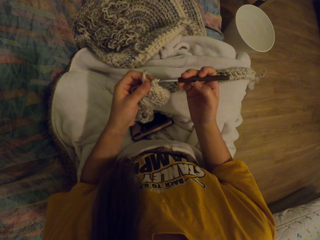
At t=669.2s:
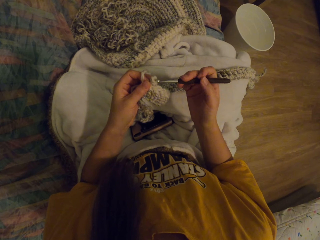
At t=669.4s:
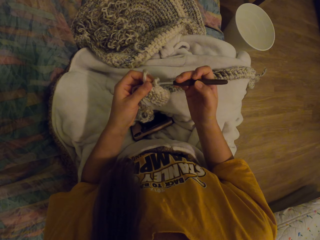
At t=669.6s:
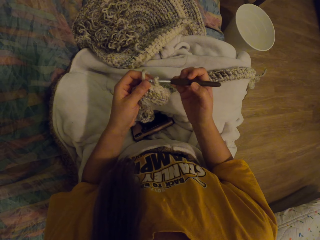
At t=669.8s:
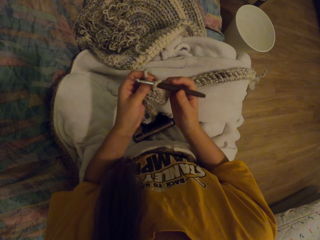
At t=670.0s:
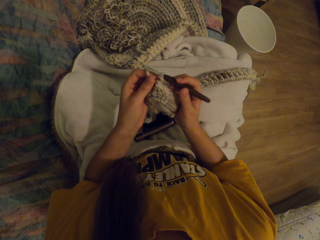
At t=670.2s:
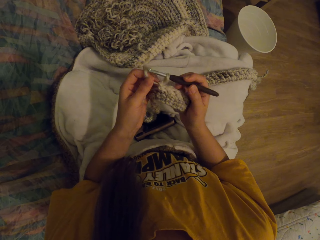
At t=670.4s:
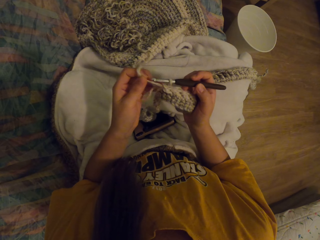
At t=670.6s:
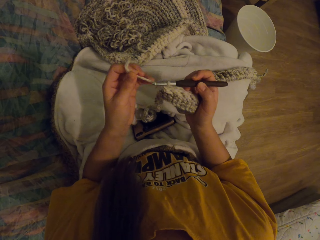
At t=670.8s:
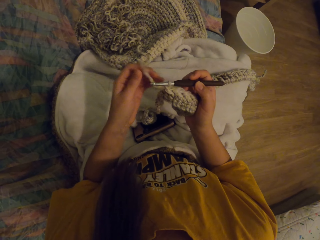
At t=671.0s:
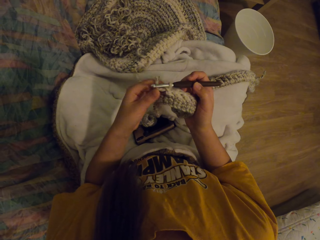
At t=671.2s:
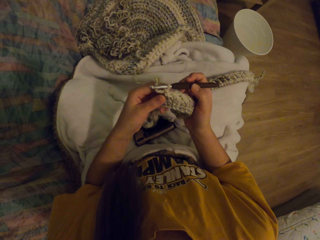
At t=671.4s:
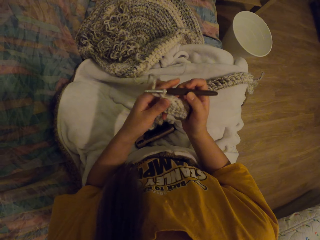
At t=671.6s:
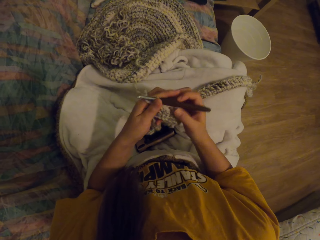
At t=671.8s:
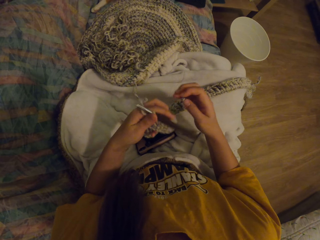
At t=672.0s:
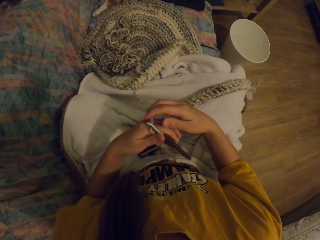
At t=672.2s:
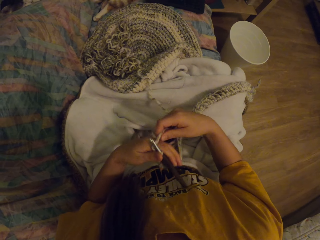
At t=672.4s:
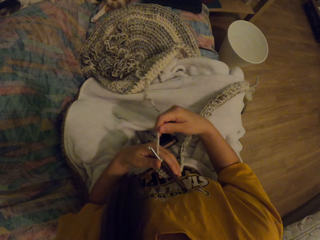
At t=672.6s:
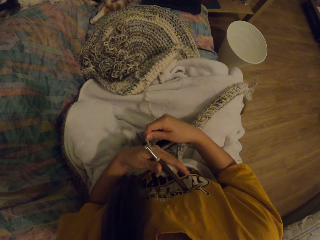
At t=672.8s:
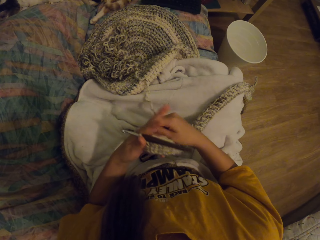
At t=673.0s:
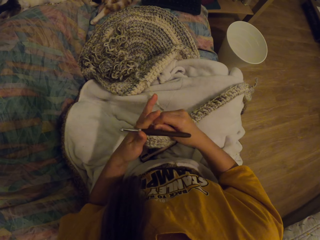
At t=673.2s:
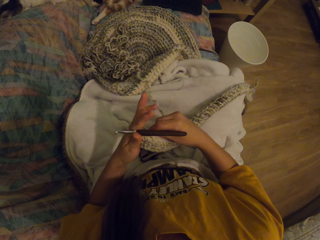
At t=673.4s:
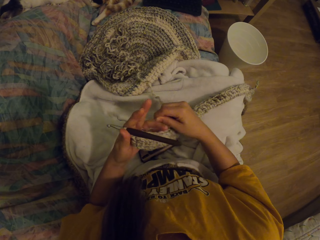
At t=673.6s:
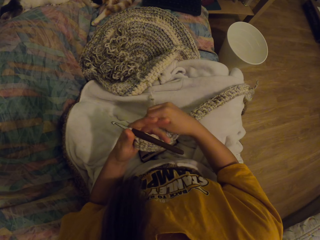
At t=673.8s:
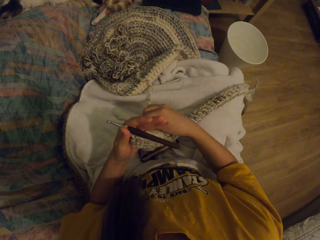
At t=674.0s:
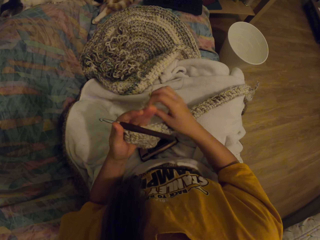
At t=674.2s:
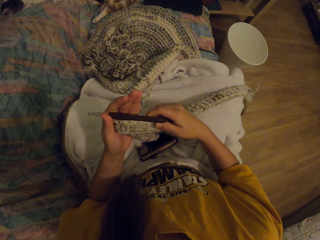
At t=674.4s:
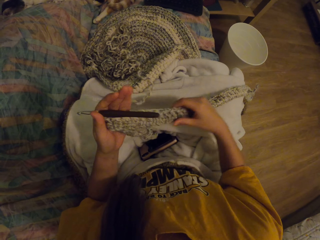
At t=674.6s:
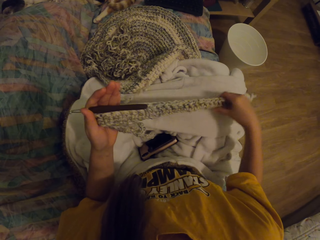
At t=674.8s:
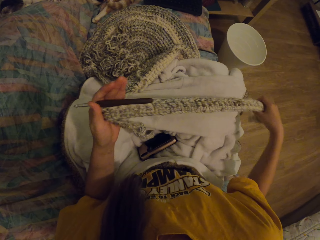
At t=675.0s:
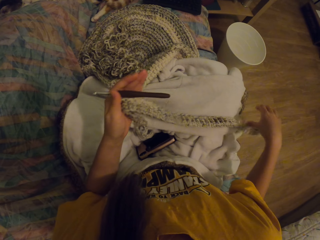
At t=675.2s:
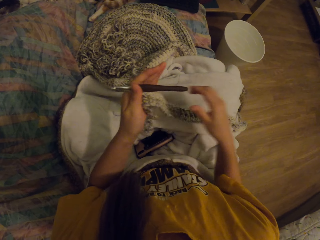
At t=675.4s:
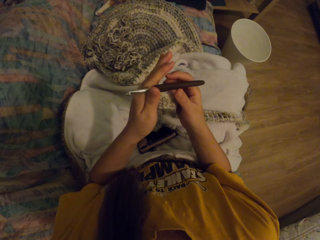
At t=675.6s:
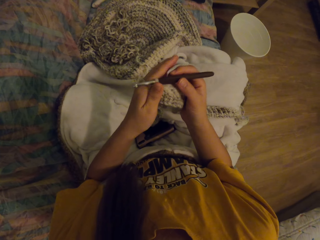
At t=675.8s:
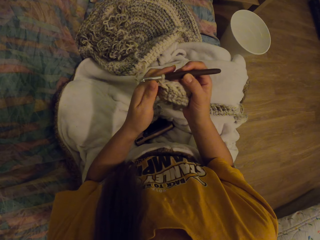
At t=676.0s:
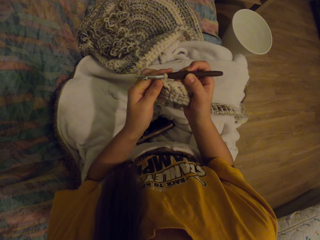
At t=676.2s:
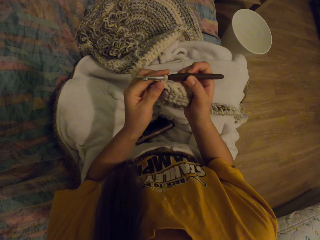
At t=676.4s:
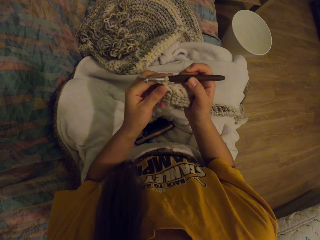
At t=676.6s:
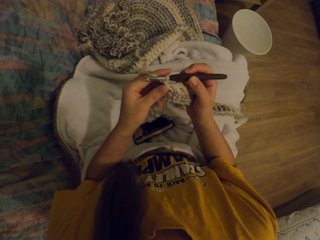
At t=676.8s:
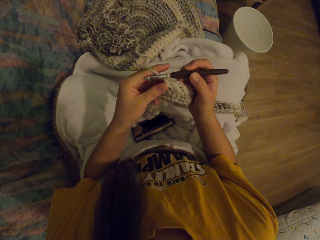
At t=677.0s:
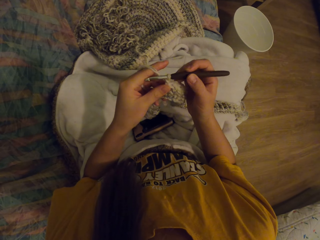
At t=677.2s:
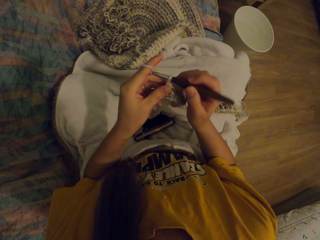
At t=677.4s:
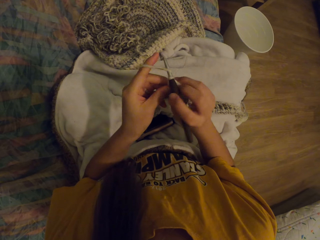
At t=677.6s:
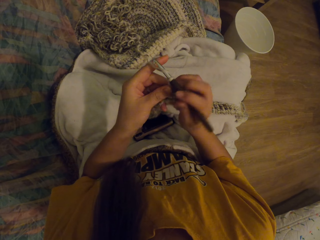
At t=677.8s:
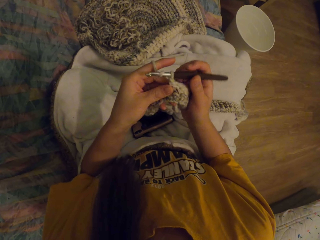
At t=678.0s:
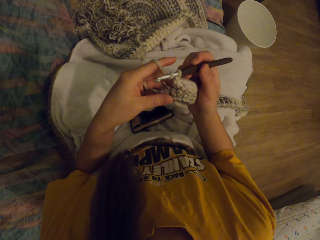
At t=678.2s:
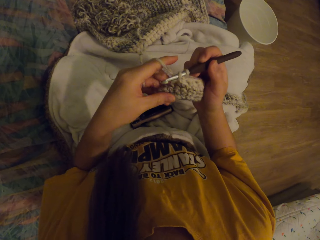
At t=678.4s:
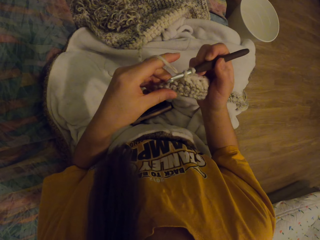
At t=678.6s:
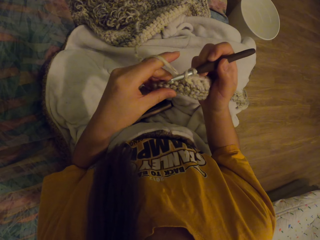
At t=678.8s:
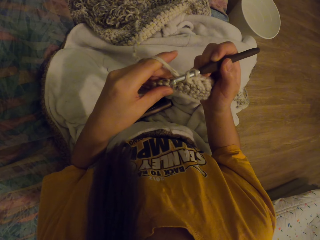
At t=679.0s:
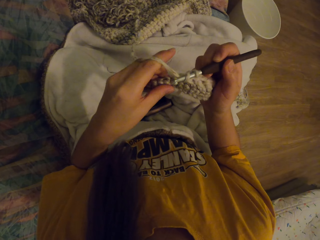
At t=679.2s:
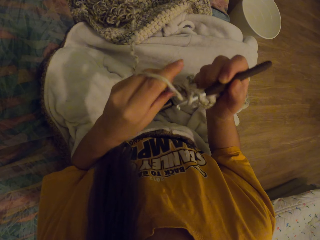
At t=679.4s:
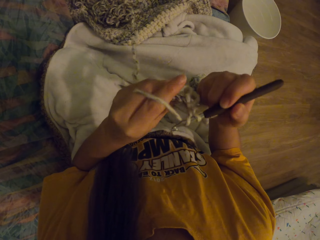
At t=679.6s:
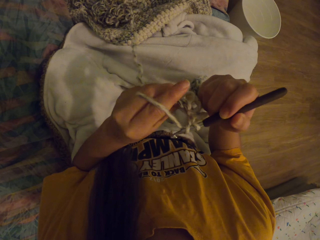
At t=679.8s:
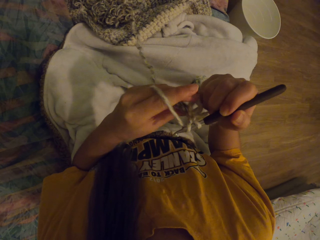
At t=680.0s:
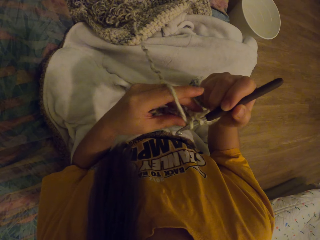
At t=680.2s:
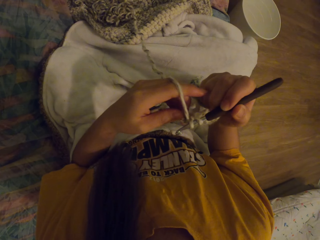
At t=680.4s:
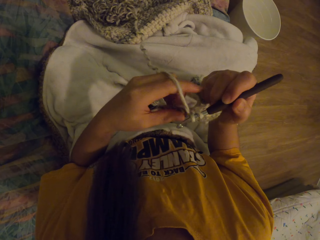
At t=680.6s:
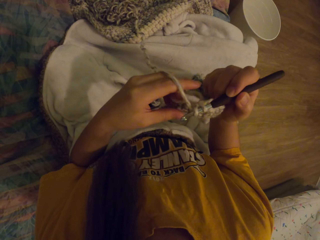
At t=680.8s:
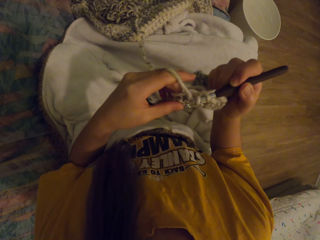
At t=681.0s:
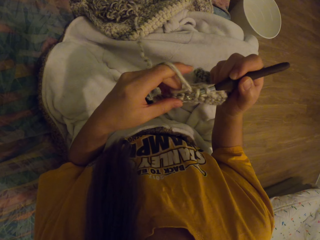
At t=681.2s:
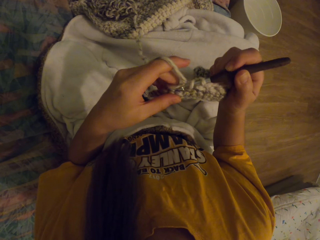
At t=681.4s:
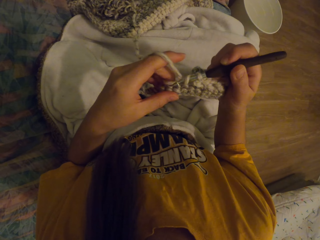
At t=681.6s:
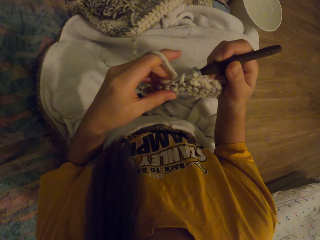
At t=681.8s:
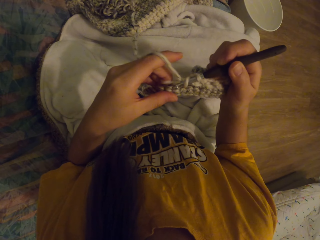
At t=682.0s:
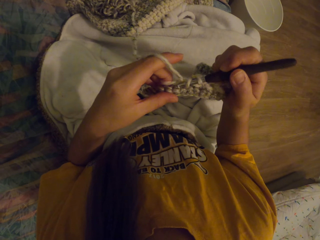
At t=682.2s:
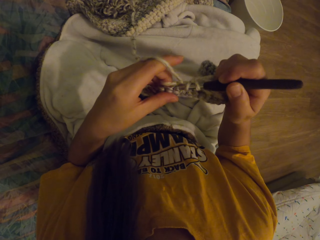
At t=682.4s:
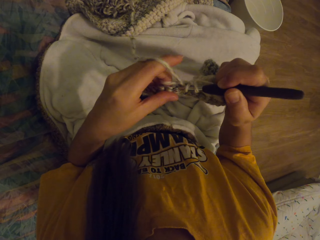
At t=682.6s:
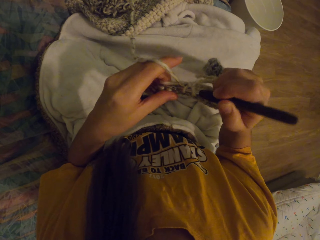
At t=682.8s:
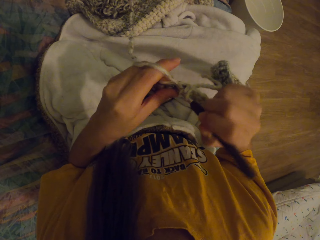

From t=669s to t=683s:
The camera wearer puts the crochet on the wool or fabric. They roll the thread on the fingers and tie the wool thread in hand. They straighten the fabric. They knit the fabric with the crochet.

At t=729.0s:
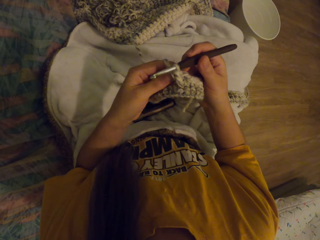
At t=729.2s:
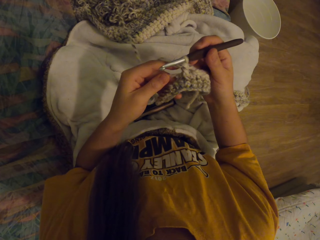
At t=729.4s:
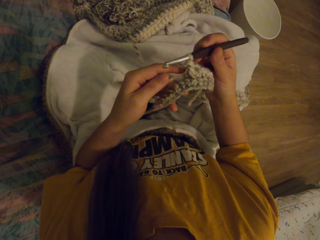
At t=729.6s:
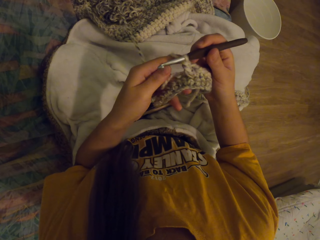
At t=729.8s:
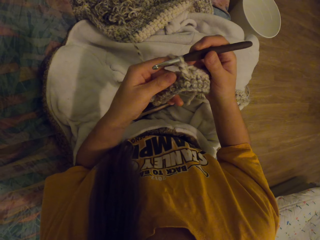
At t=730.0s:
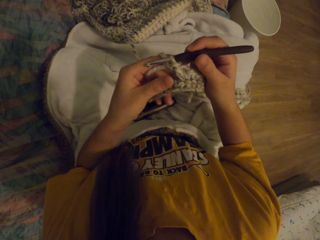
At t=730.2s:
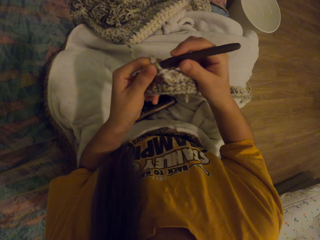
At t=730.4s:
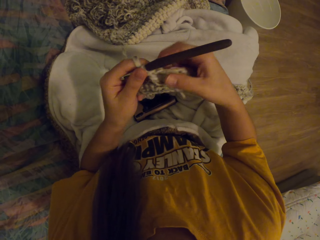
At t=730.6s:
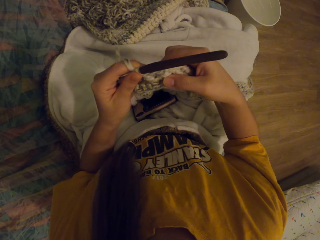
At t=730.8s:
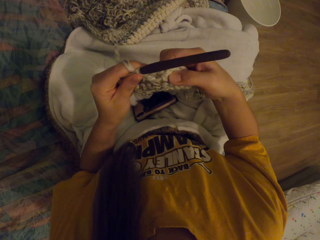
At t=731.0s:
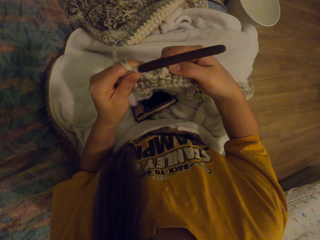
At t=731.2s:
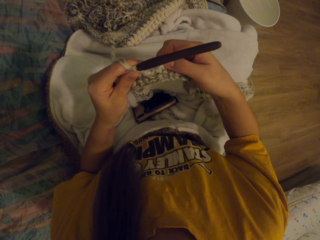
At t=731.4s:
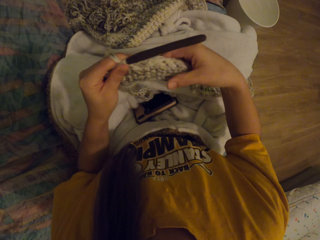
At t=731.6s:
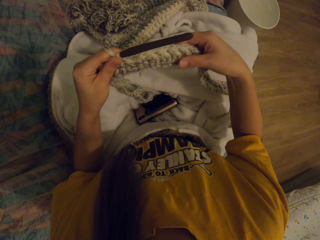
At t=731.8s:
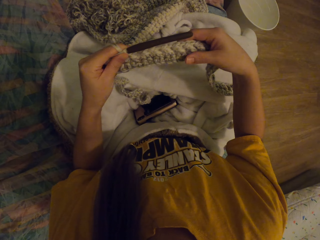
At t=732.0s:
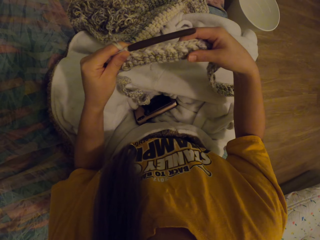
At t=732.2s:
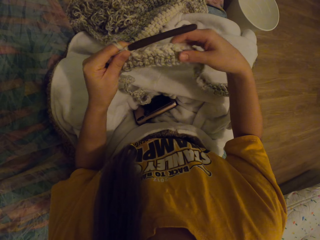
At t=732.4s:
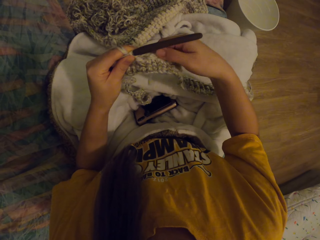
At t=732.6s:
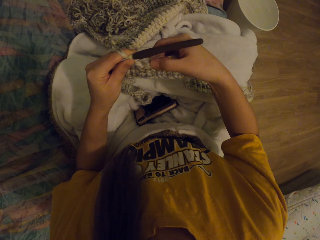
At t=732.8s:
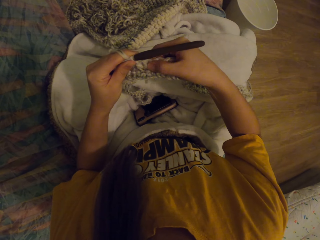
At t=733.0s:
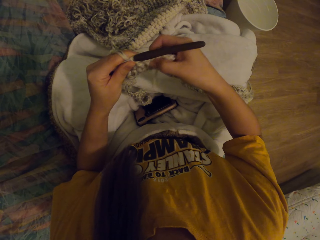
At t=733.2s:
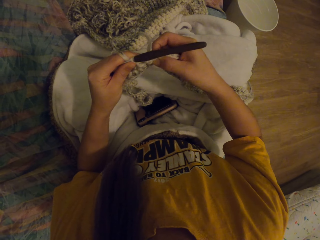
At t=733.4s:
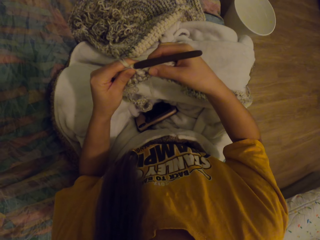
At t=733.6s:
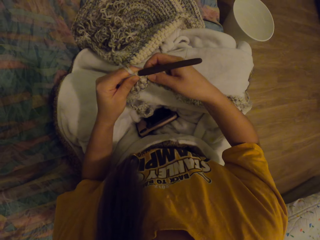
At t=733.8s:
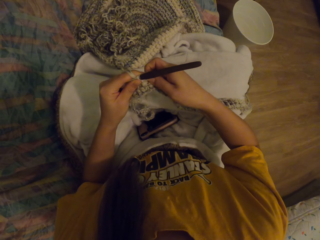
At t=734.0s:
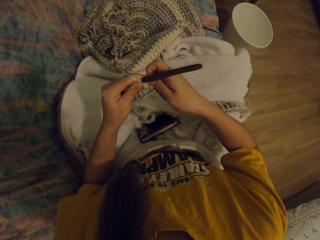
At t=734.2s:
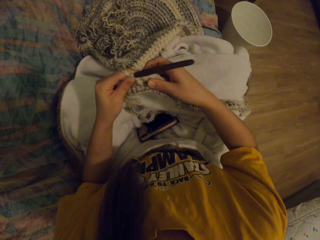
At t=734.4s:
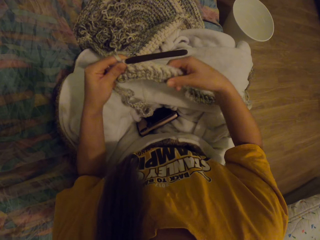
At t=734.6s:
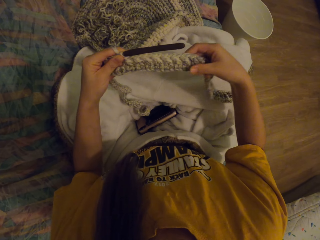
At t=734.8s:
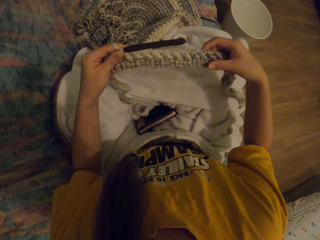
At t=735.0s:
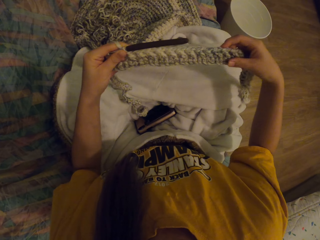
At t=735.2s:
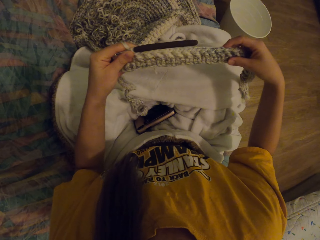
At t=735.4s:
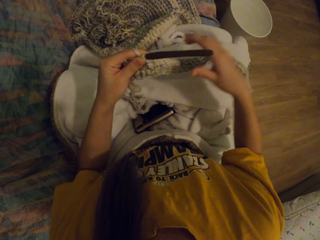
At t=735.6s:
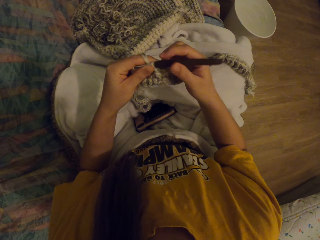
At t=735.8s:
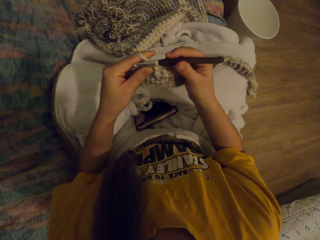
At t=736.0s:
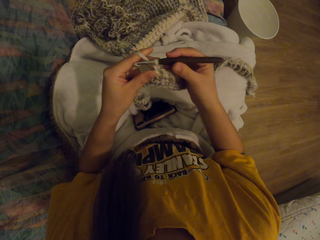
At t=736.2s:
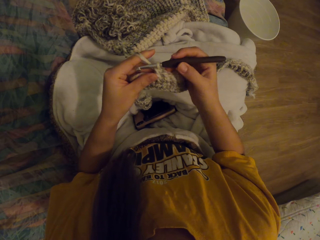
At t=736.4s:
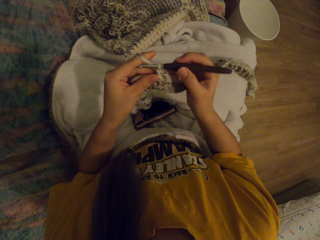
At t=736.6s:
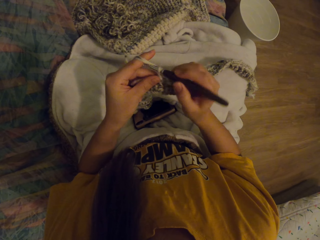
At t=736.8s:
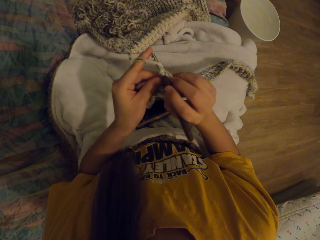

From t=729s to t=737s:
The camera wearer checks the knitted cloth.
